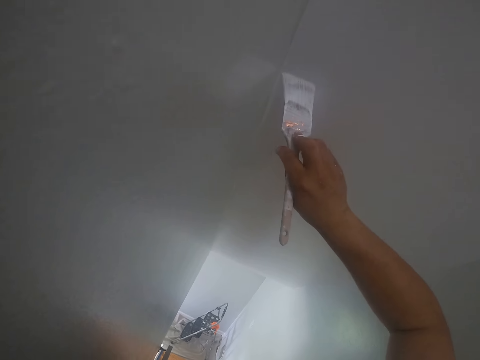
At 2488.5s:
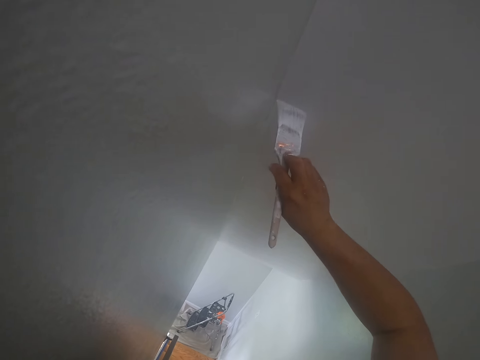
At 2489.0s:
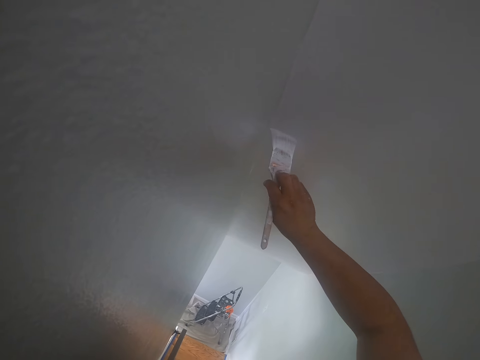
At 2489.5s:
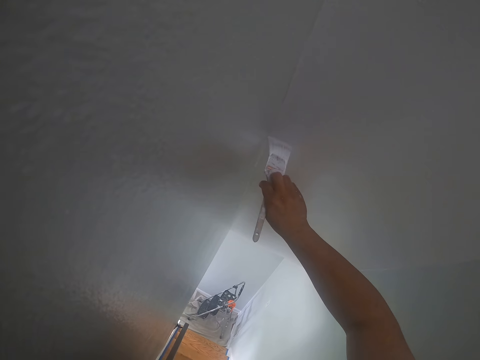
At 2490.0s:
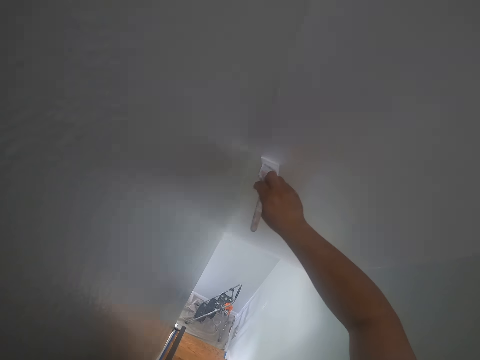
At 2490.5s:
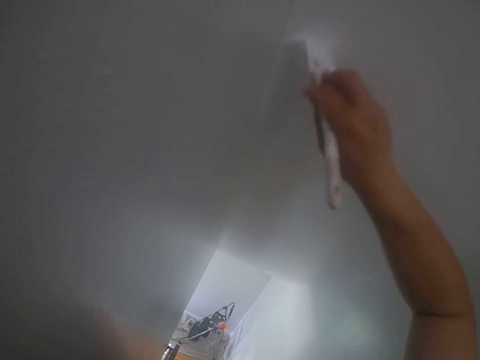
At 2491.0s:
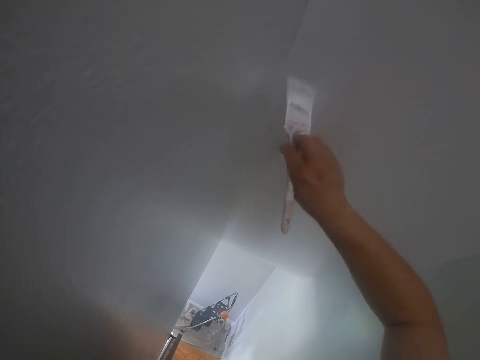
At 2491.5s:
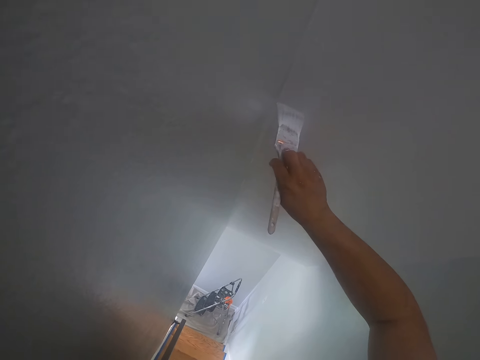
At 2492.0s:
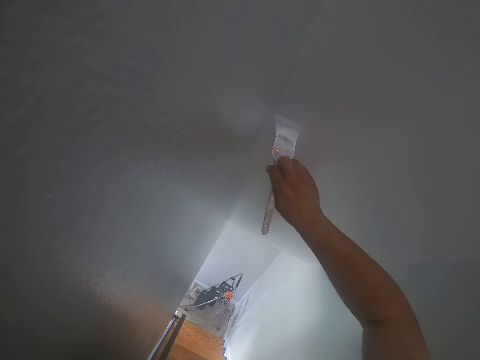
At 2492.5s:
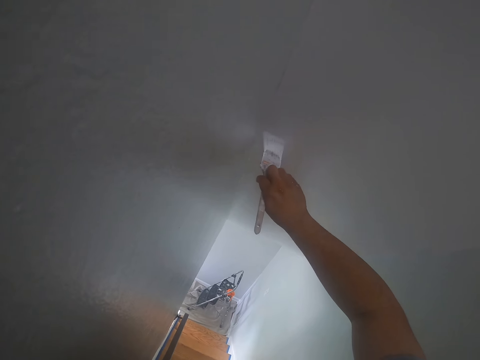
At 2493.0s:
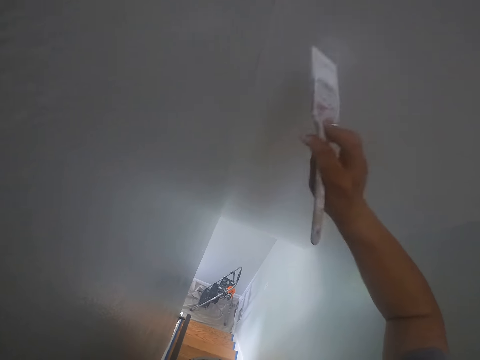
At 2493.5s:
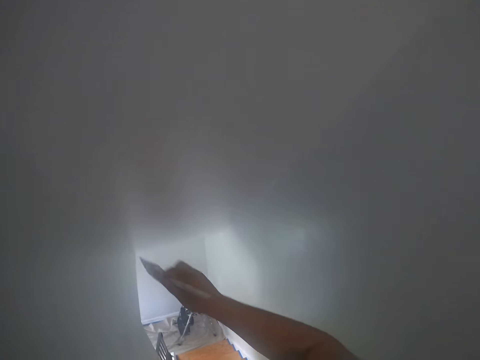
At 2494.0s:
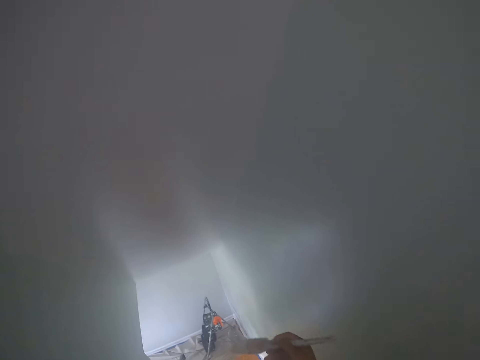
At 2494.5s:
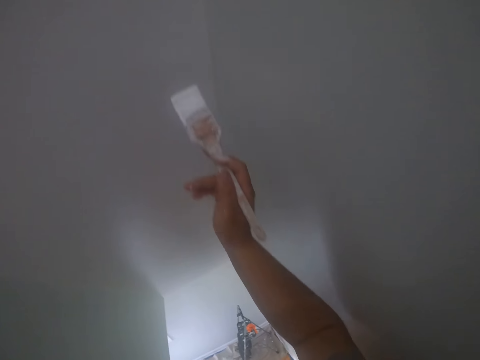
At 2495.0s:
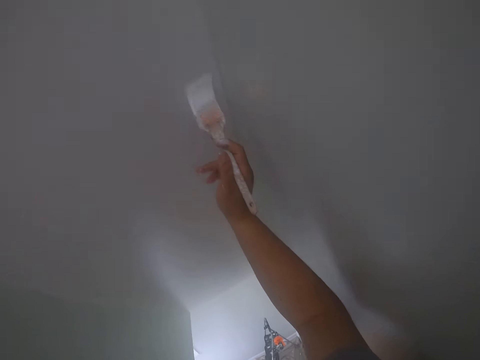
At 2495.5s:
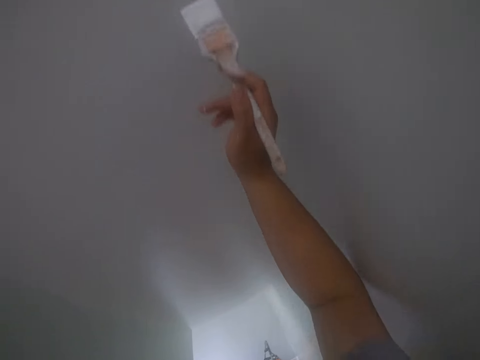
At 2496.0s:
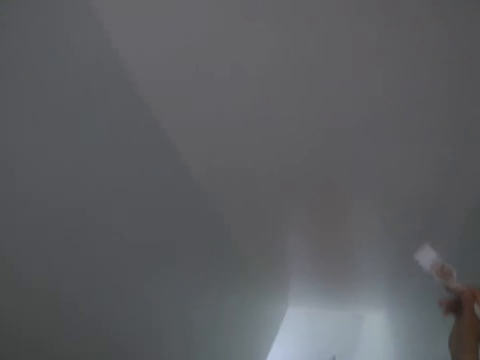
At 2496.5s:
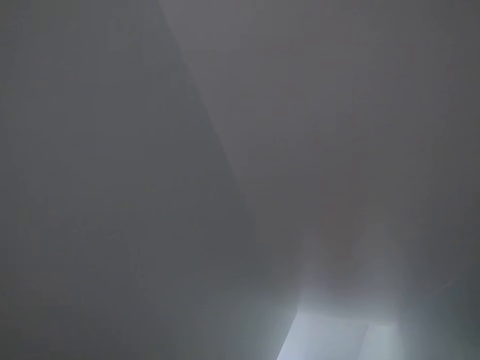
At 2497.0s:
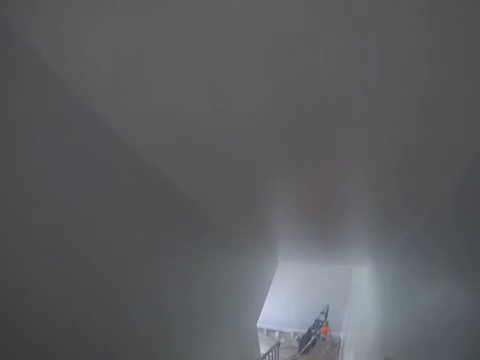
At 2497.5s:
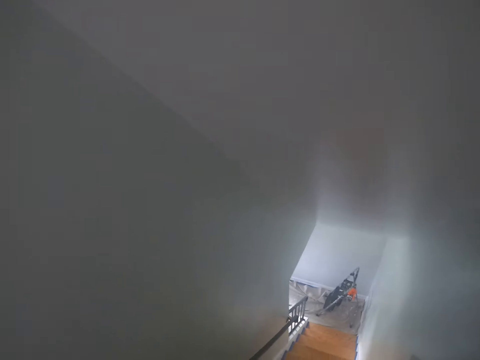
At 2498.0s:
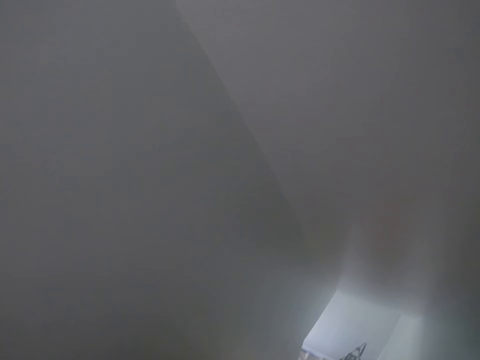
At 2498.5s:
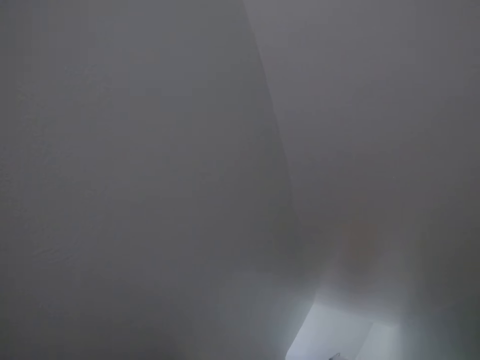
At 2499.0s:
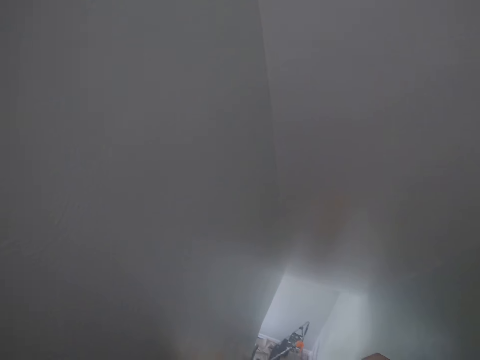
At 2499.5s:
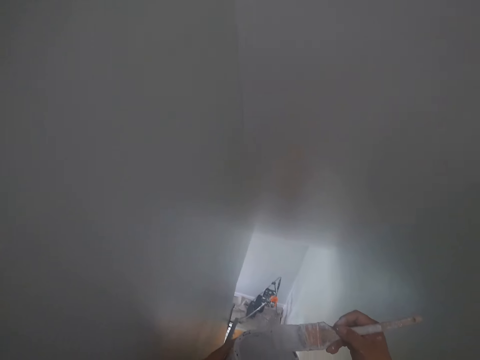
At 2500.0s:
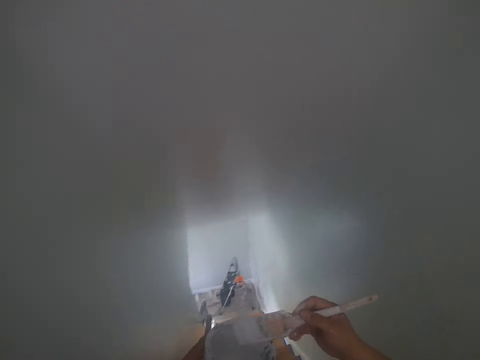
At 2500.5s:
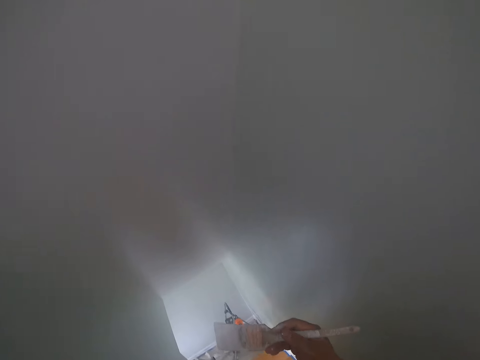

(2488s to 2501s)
The camera wearer stares at the wall.

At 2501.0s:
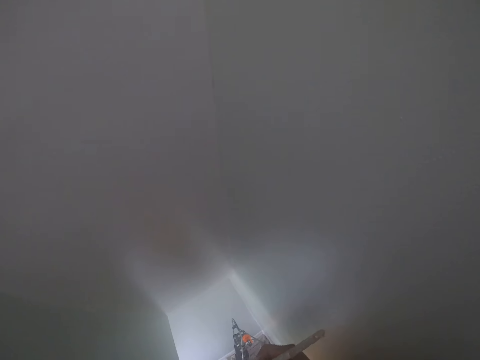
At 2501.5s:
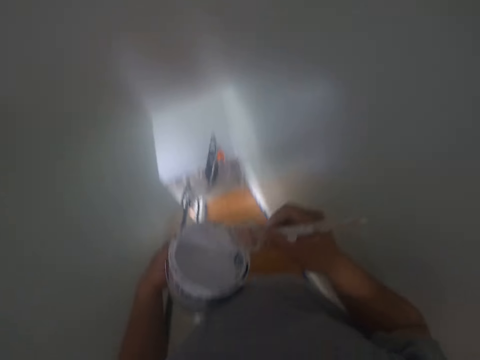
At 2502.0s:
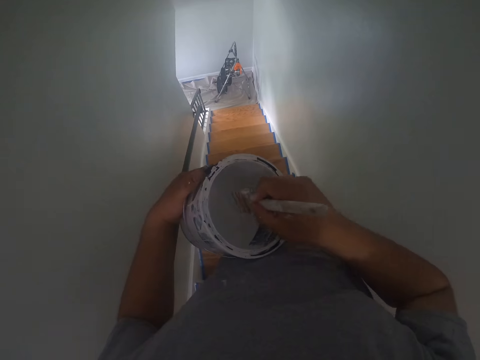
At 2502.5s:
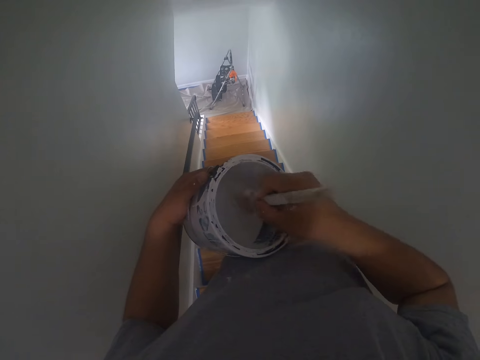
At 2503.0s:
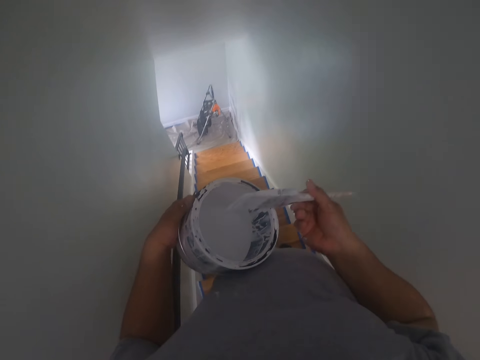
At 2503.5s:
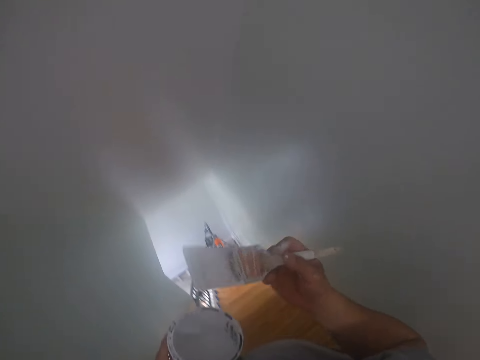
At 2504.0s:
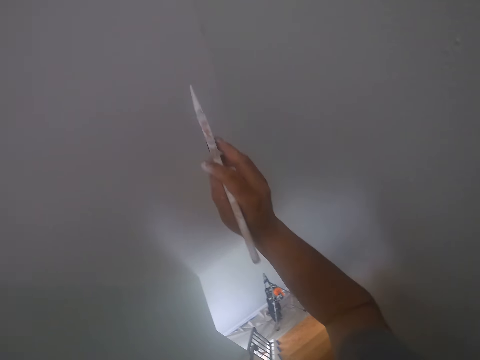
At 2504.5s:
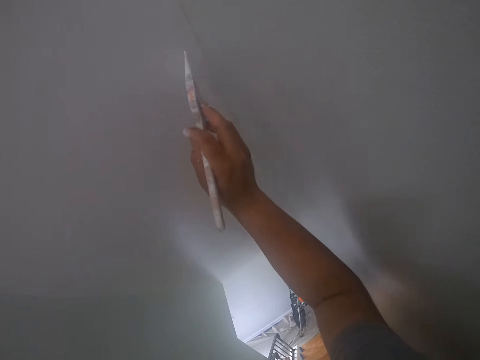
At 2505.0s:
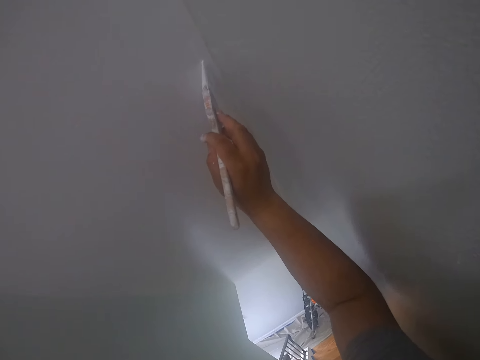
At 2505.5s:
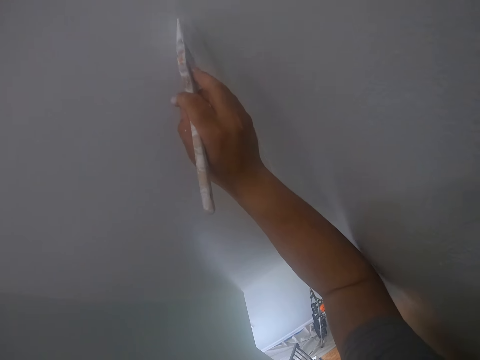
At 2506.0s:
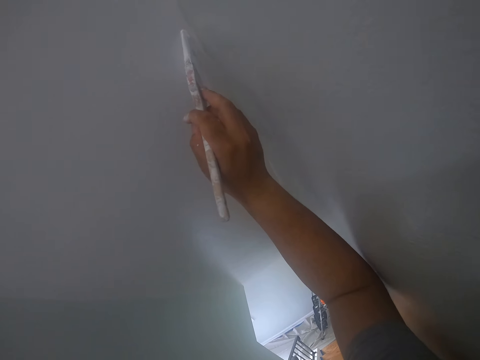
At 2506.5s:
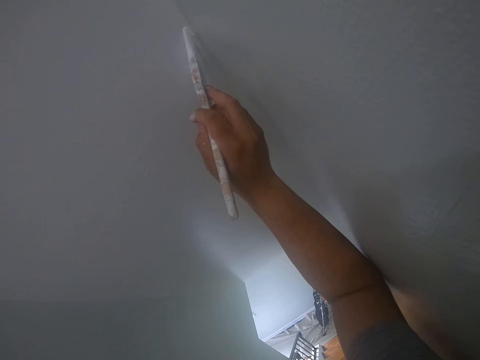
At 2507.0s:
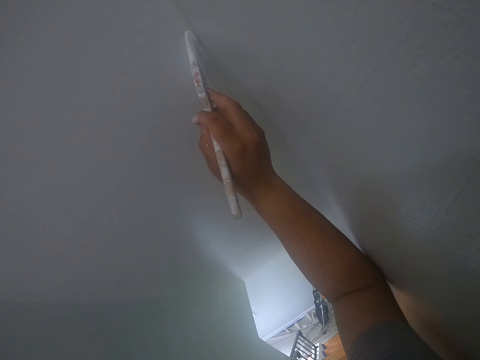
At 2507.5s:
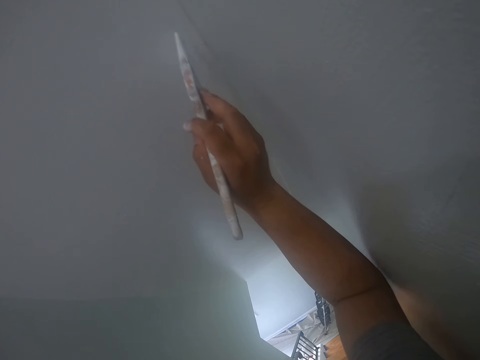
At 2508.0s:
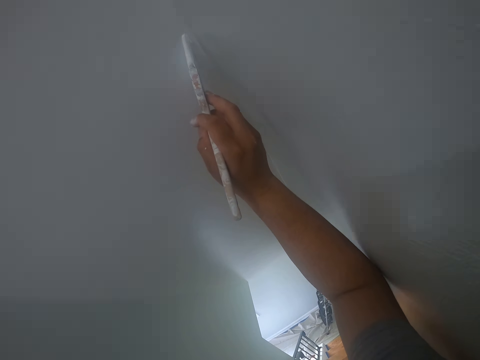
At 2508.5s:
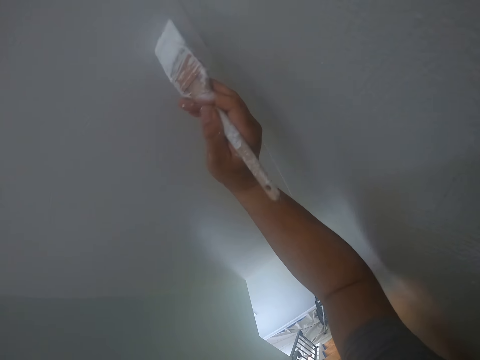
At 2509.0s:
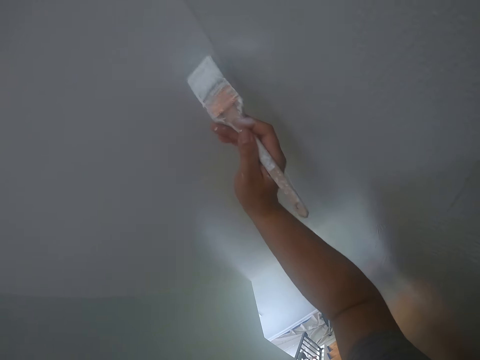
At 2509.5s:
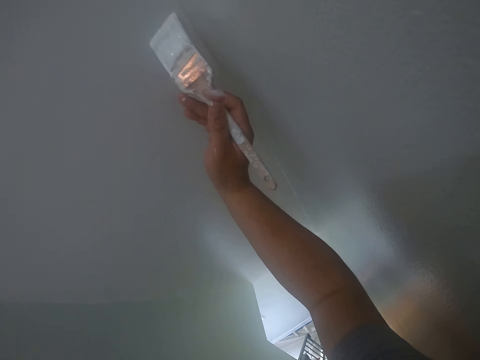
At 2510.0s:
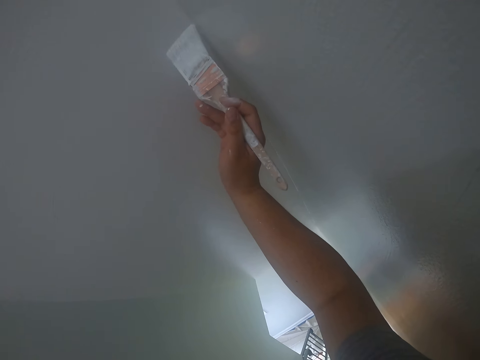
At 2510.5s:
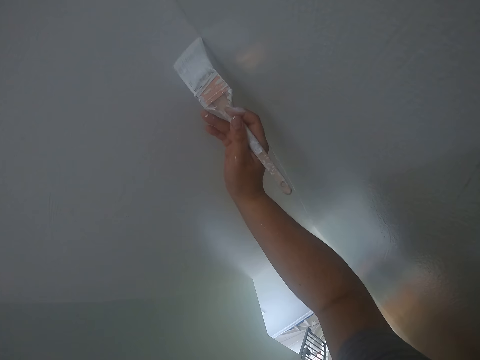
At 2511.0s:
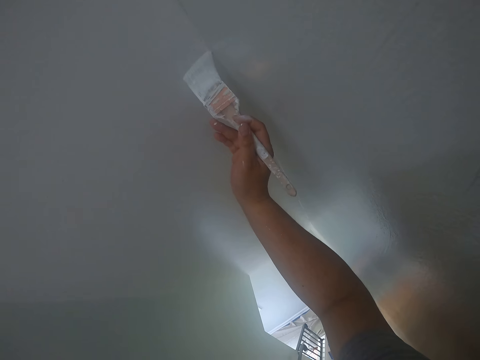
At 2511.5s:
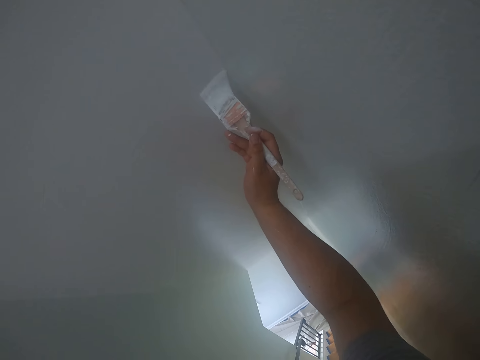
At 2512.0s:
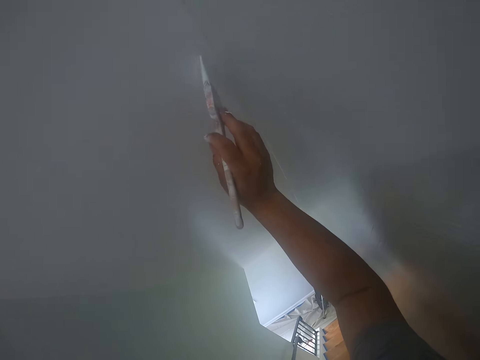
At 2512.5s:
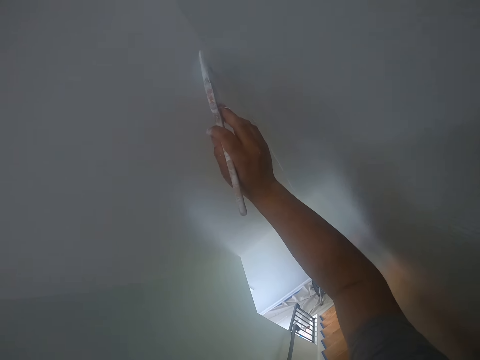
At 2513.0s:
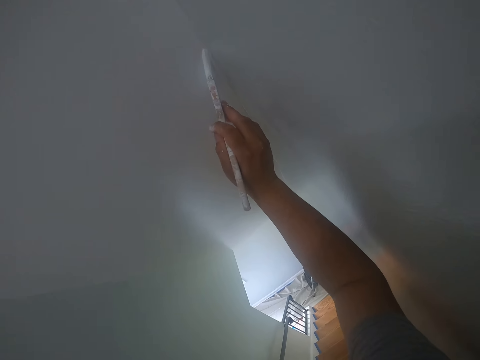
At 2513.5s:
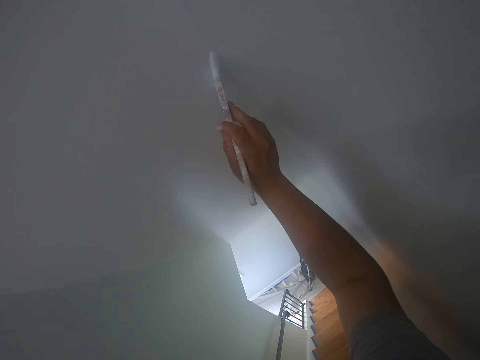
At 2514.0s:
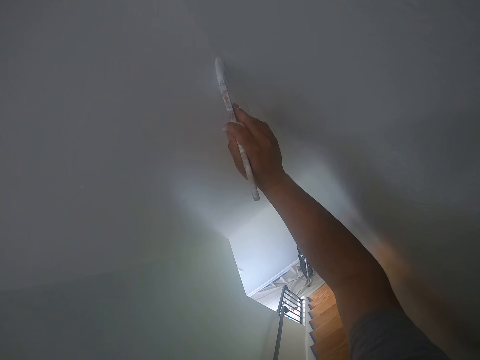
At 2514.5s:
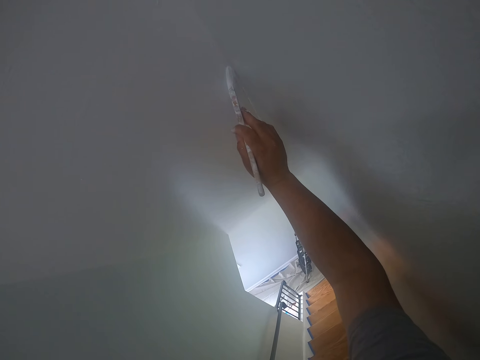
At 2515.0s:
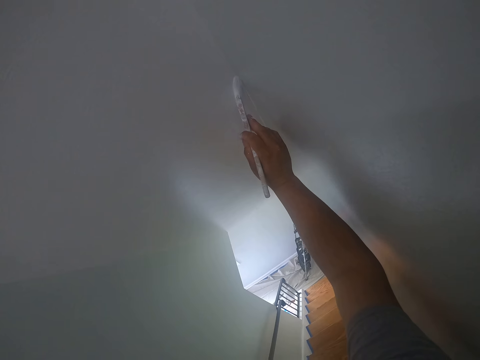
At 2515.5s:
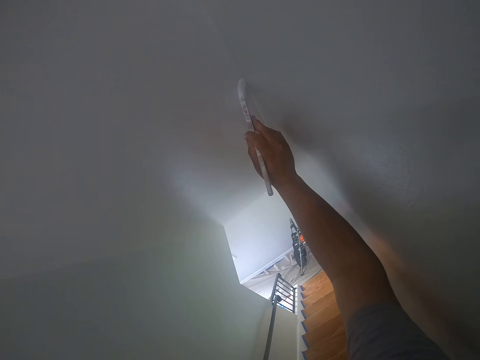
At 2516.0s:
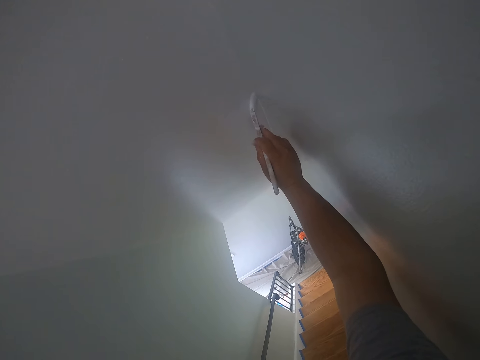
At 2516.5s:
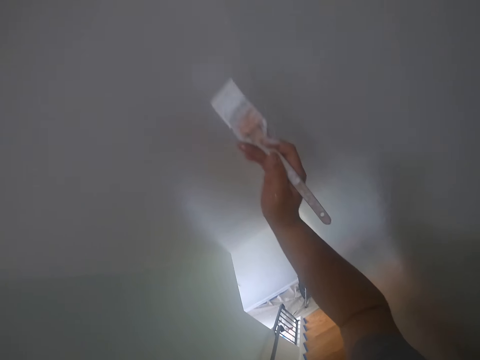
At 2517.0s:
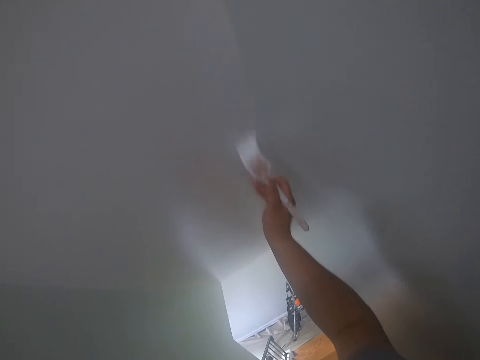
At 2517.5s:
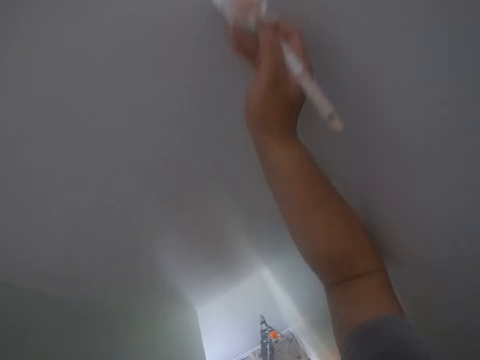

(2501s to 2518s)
The camera wearer dips the paintbrush into the can of paint in his left hand. He paints the ceiling or wall with the paintbrush in his right hand.
